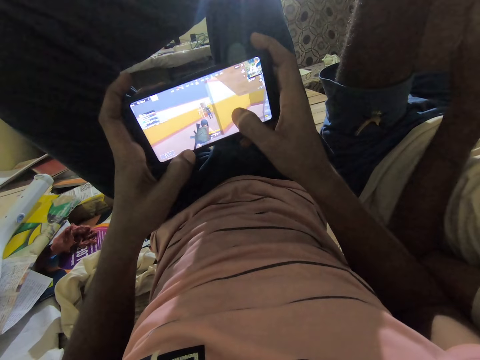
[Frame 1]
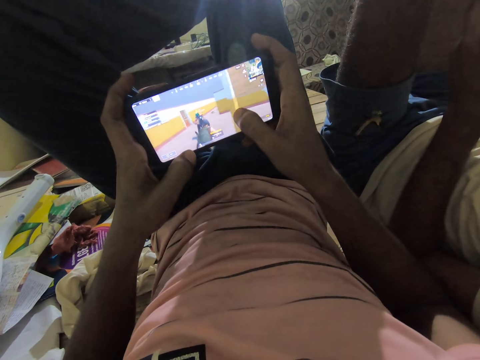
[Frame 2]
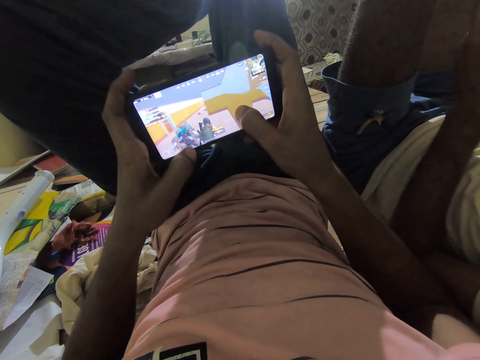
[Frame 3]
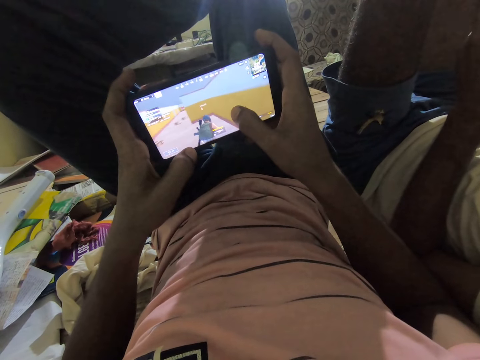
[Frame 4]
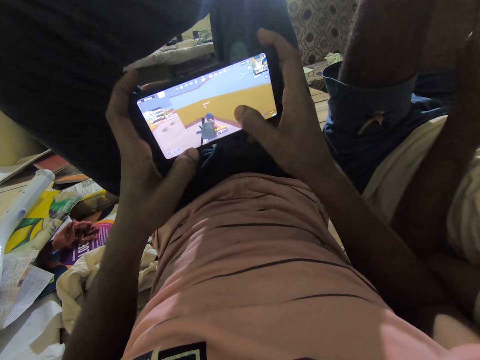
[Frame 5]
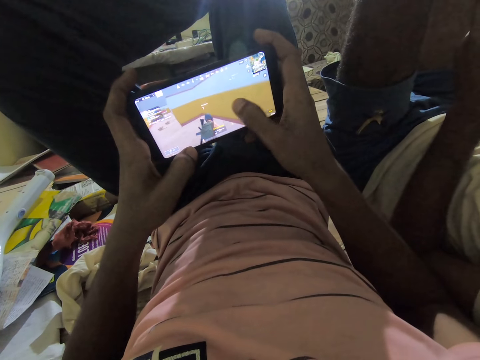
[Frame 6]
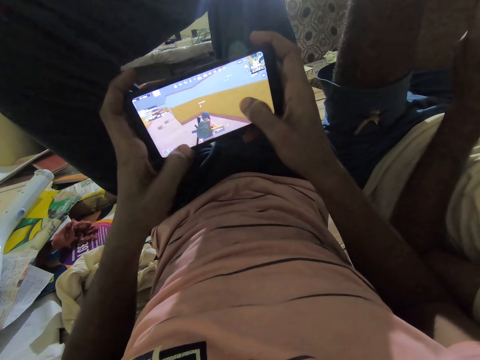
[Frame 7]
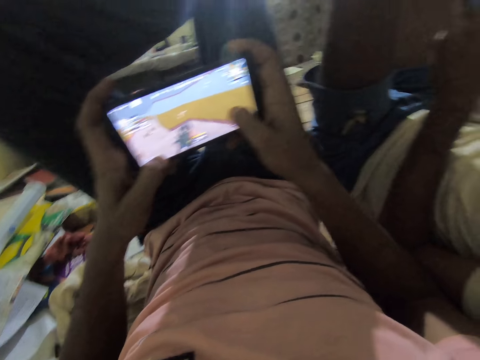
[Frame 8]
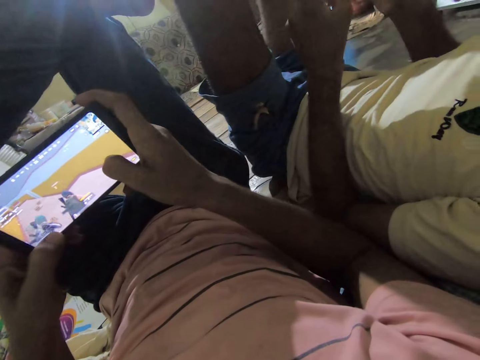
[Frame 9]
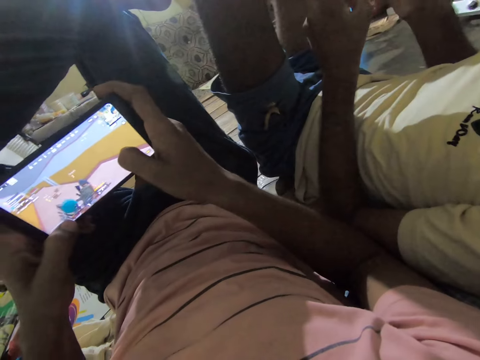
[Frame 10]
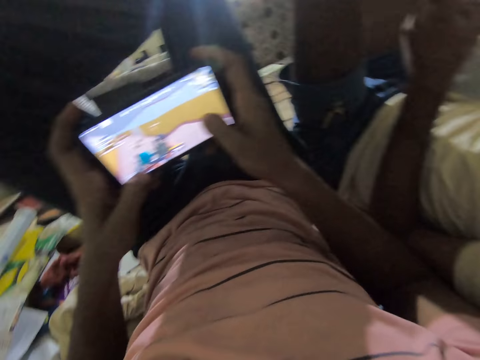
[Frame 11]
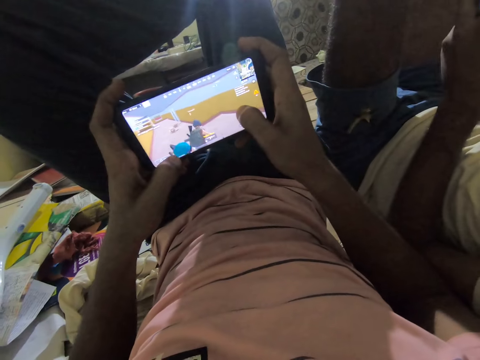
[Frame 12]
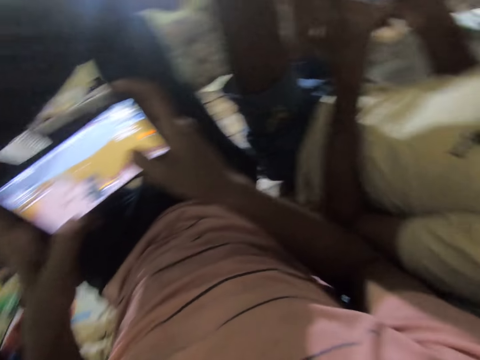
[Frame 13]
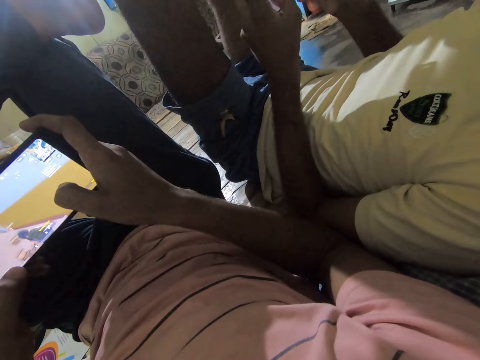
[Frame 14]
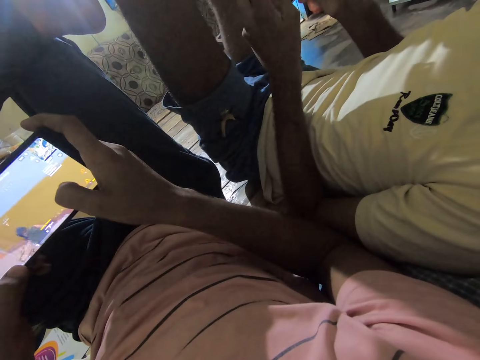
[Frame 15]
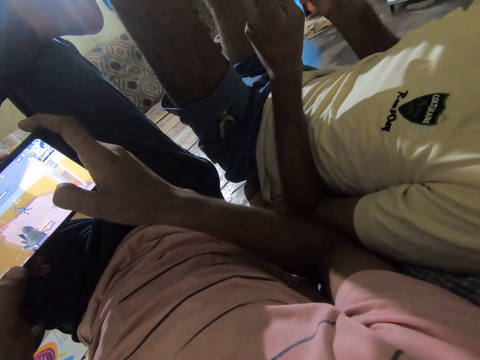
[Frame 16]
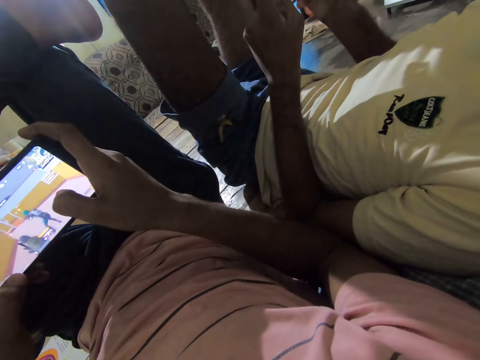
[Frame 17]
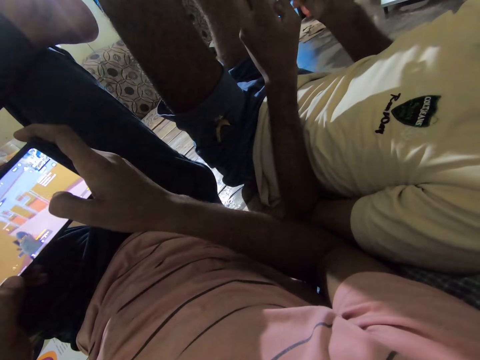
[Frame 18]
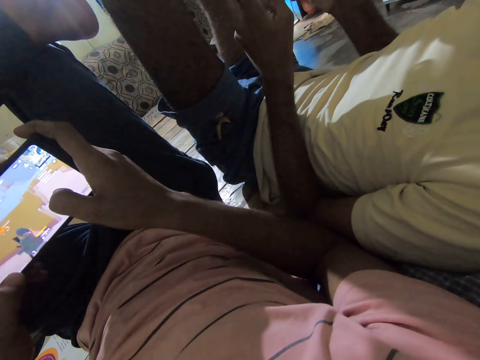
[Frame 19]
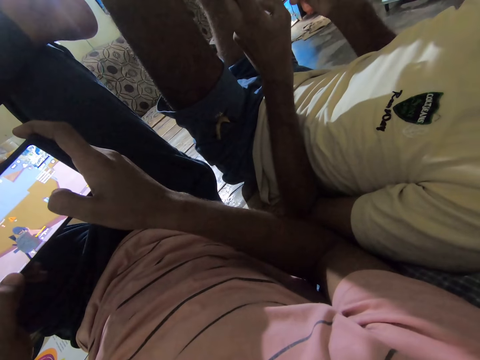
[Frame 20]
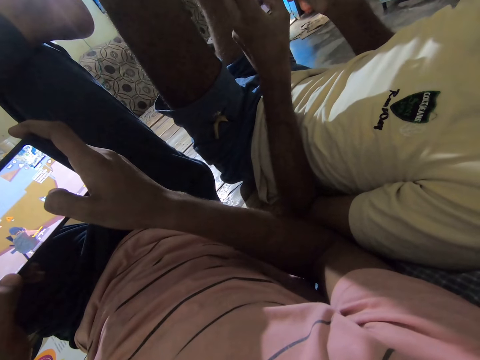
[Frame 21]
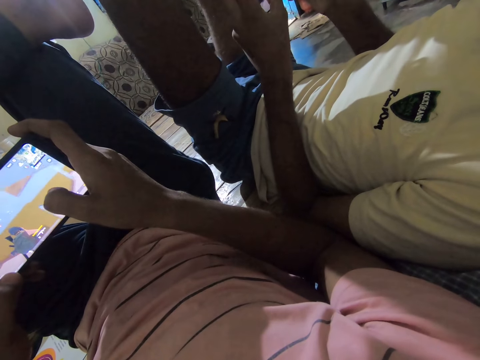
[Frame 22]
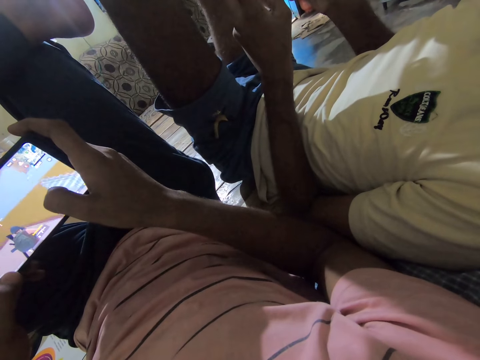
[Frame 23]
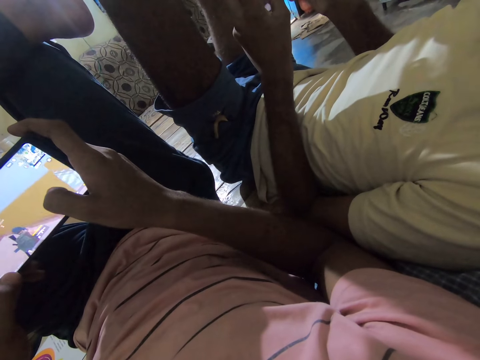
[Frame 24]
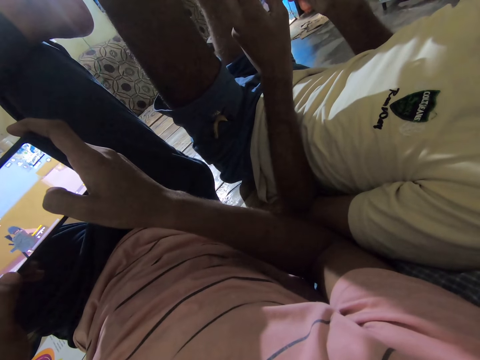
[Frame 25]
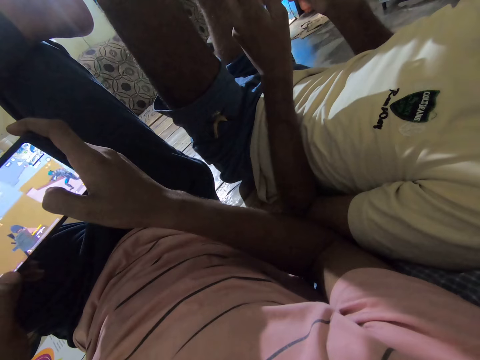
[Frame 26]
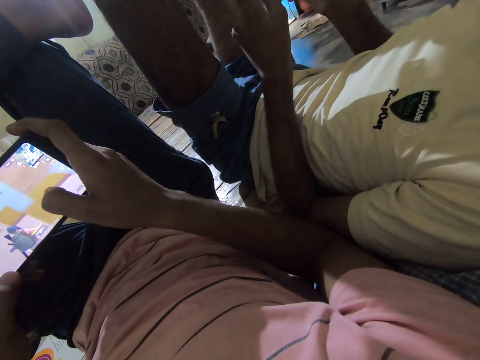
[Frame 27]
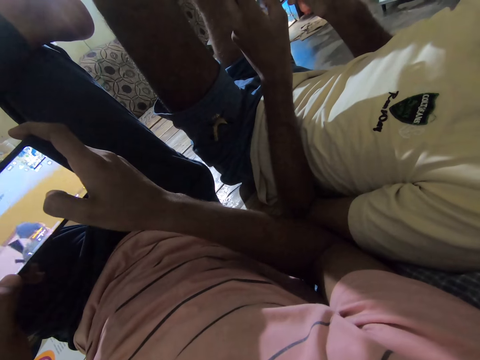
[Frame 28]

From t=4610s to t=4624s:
The camera wearer looks around. They play a video game on the phone. The man plays a game on the cellphone. The camera wearer interacts with the man. They look around.

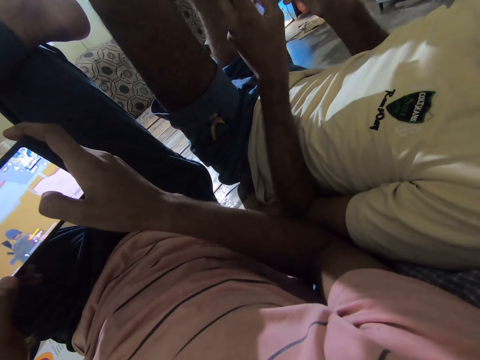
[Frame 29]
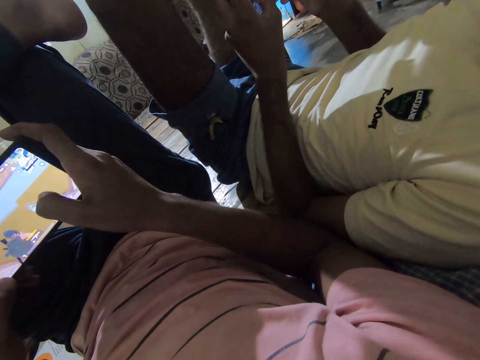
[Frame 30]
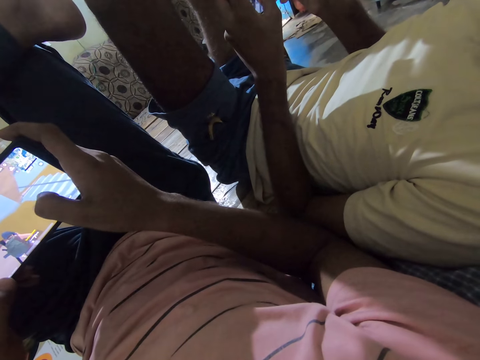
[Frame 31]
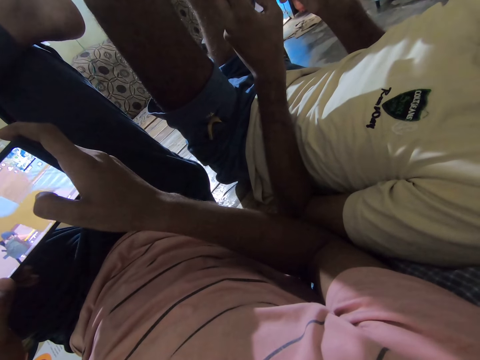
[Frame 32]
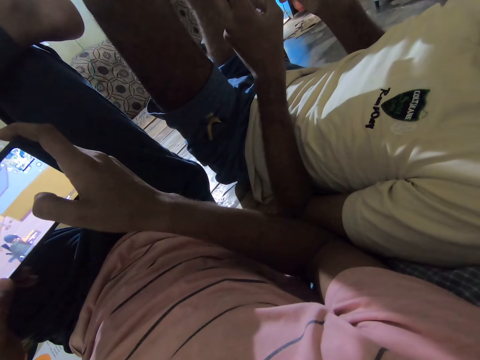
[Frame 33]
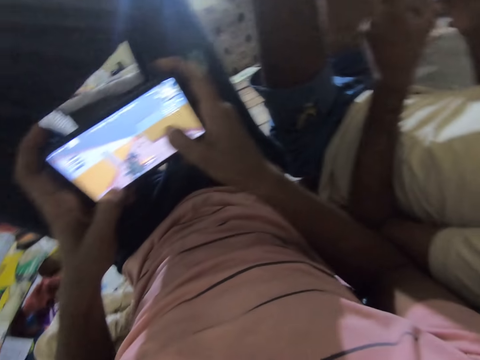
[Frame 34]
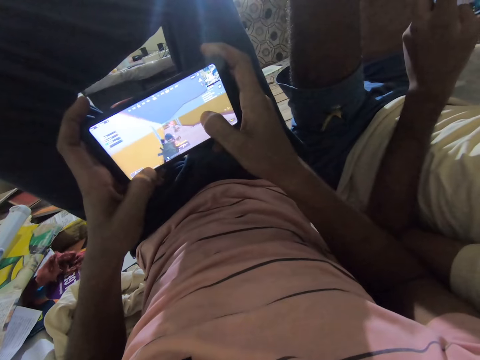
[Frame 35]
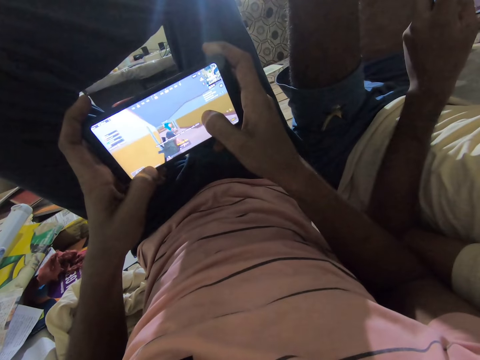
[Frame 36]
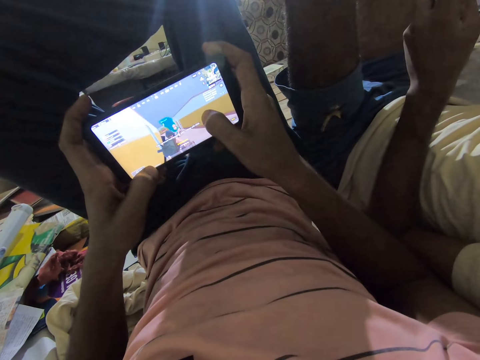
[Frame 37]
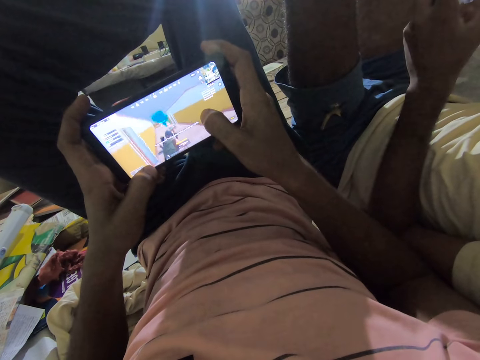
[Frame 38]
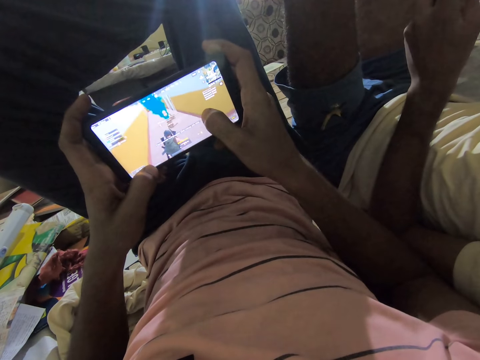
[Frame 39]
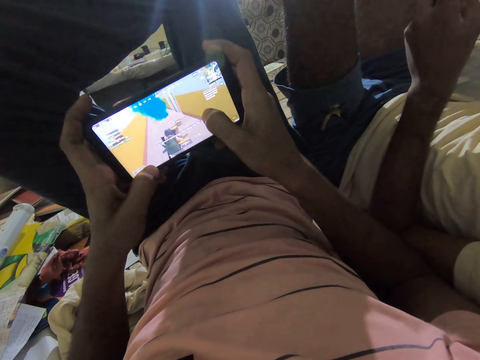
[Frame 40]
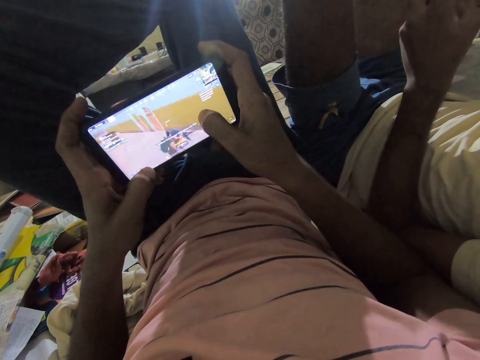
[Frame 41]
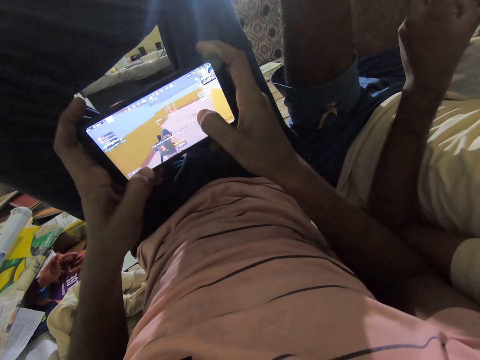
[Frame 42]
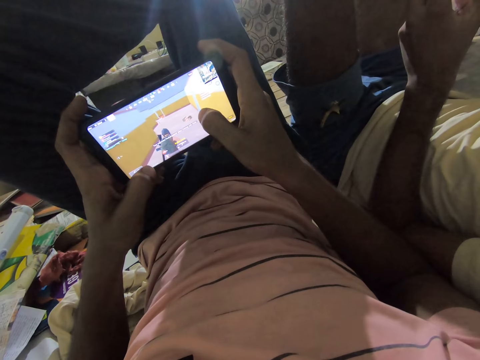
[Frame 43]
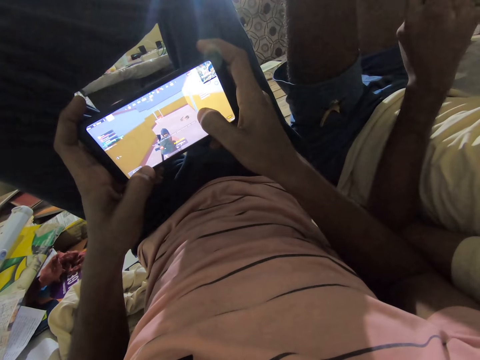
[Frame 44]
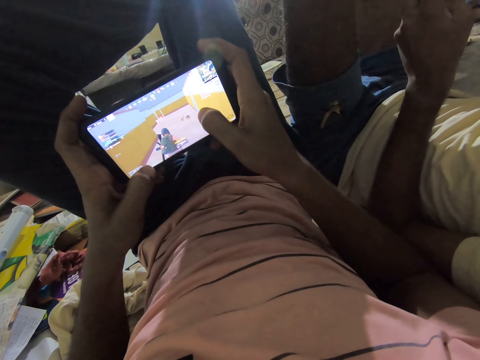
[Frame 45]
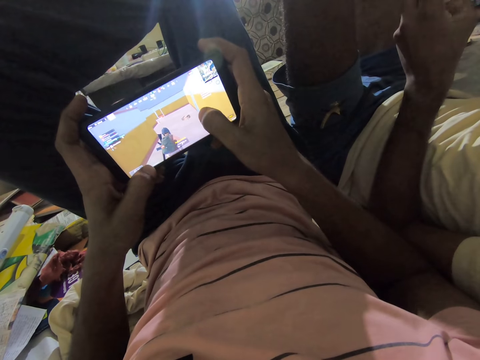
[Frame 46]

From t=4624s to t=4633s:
The camera wearer plays a video game on the phone.

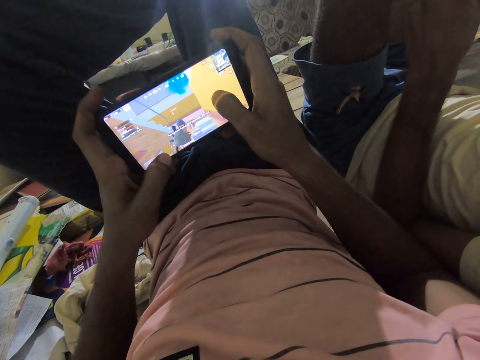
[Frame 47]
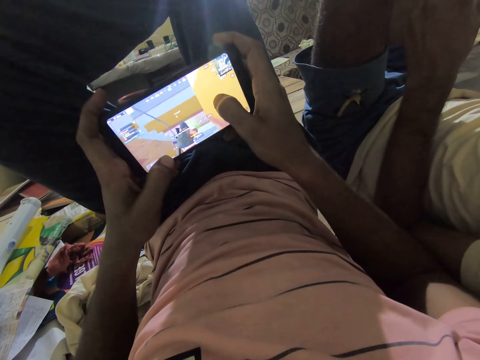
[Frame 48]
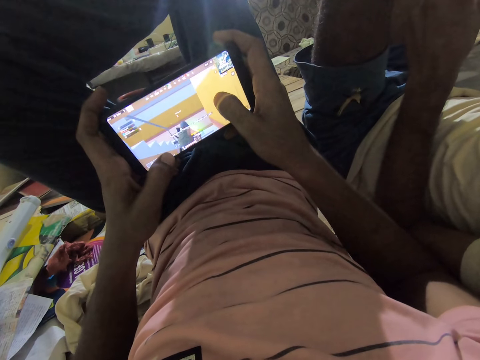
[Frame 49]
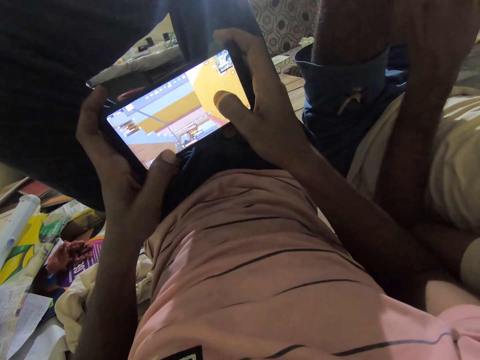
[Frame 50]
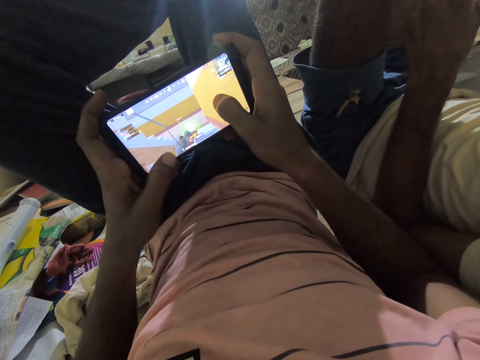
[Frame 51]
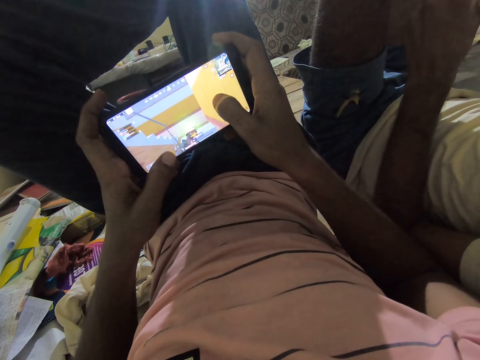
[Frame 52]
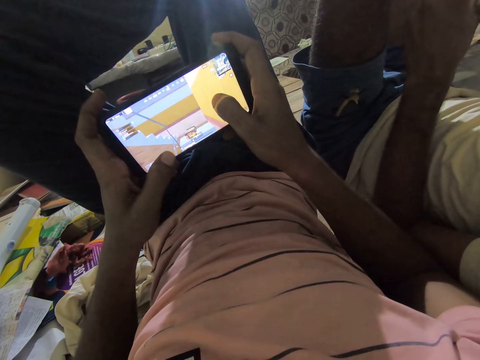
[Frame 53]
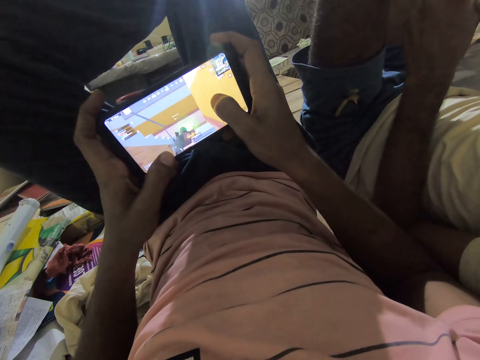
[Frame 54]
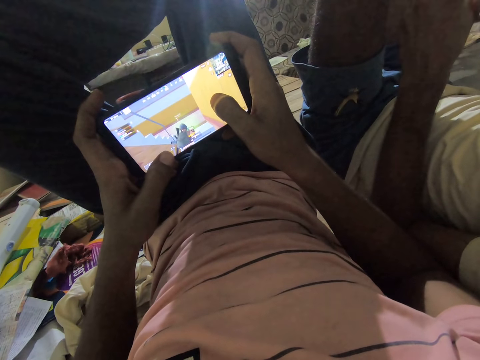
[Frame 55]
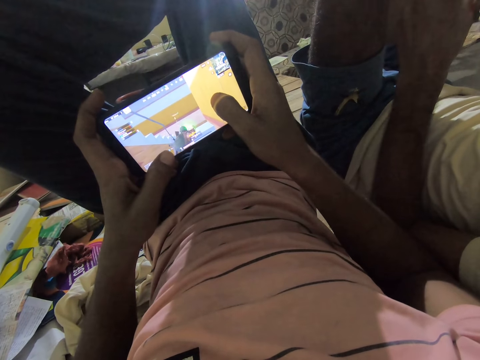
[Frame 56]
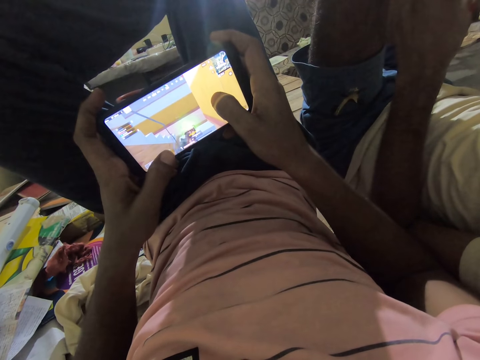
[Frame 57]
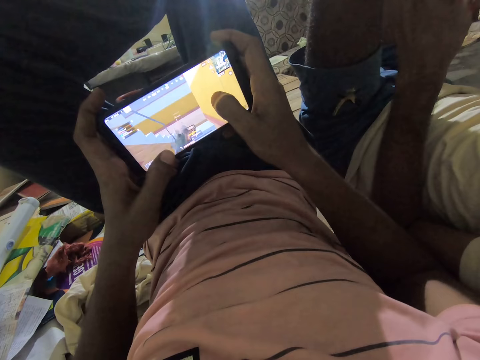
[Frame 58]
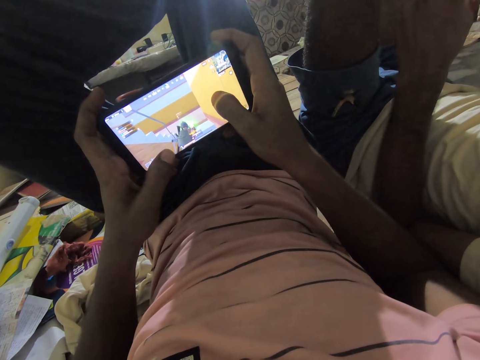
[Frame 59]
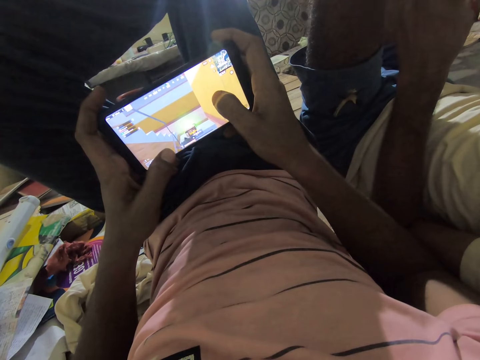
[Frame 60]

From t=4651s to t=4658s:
The camera wearer interacts with a man.
